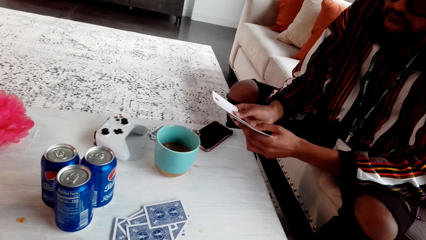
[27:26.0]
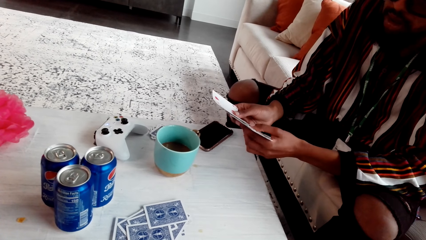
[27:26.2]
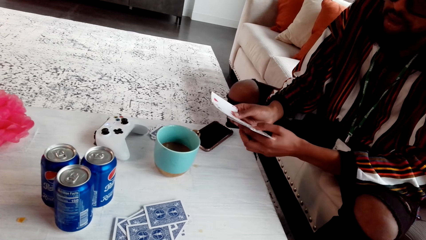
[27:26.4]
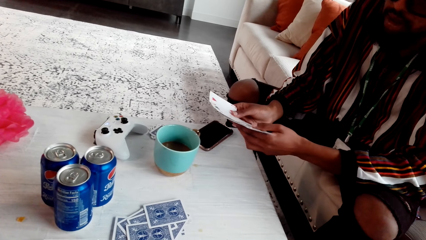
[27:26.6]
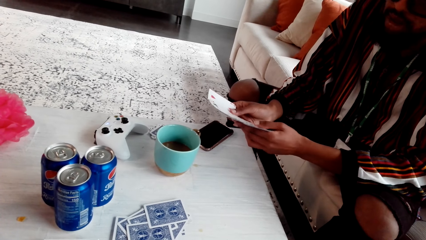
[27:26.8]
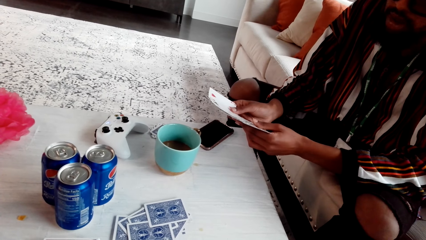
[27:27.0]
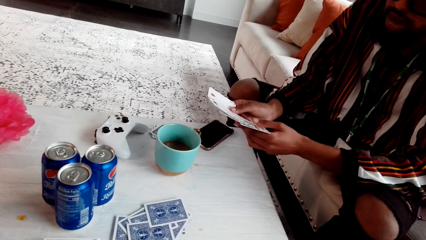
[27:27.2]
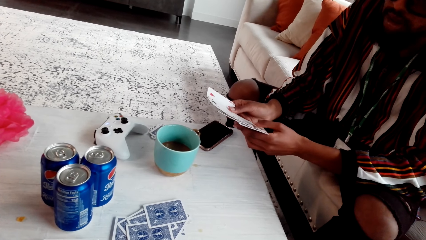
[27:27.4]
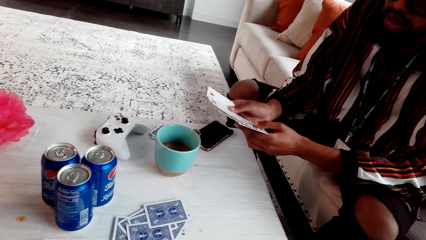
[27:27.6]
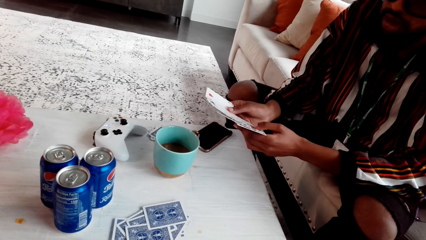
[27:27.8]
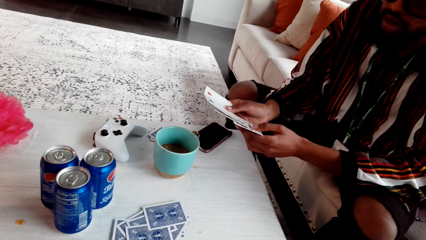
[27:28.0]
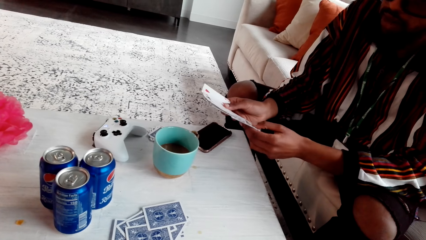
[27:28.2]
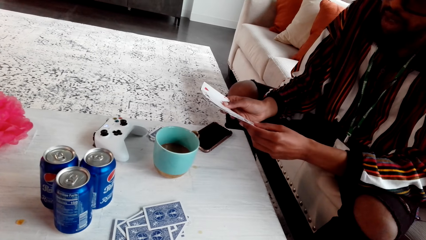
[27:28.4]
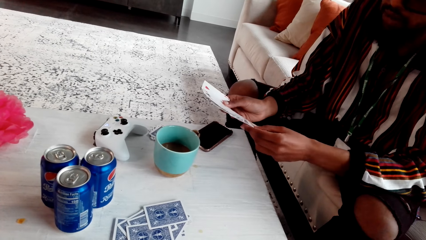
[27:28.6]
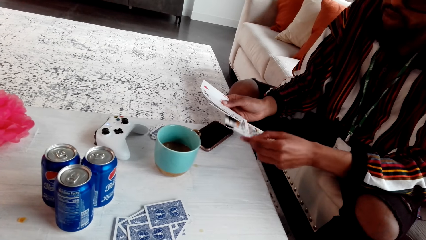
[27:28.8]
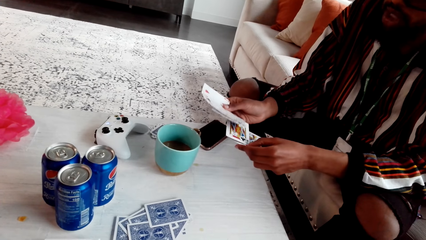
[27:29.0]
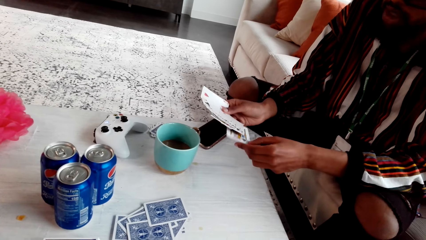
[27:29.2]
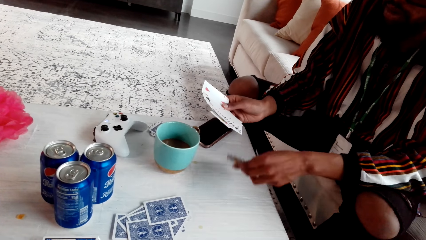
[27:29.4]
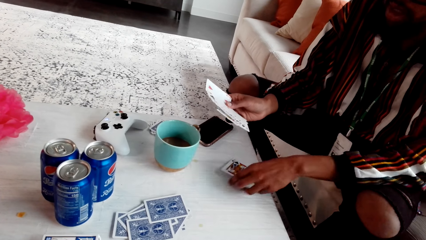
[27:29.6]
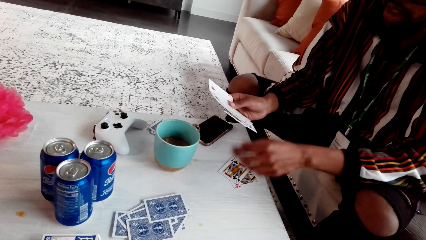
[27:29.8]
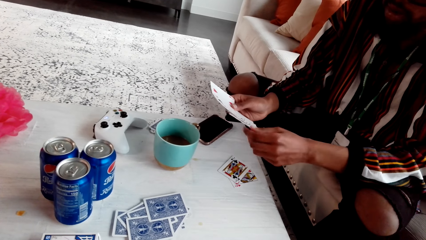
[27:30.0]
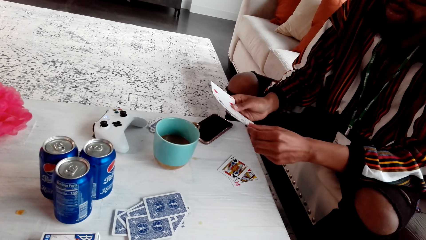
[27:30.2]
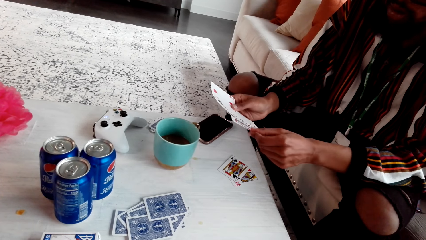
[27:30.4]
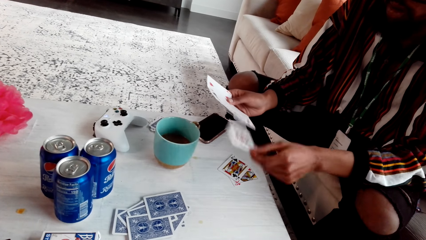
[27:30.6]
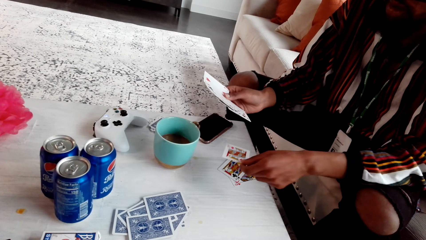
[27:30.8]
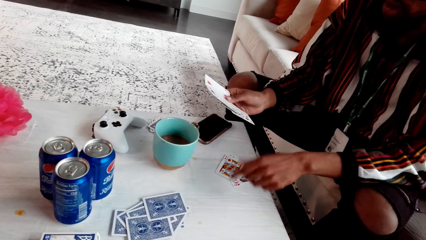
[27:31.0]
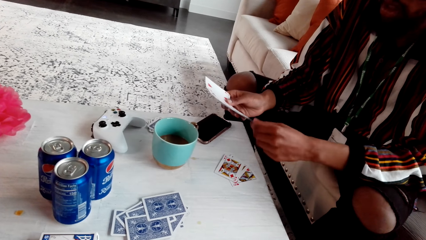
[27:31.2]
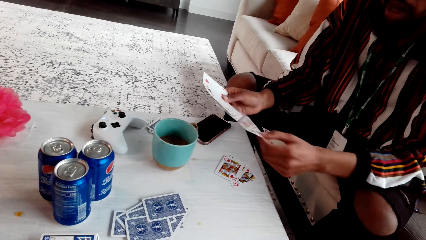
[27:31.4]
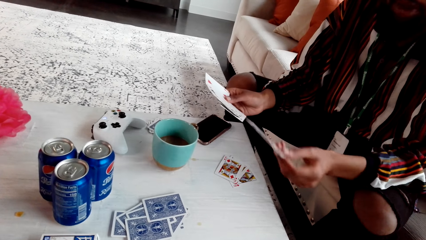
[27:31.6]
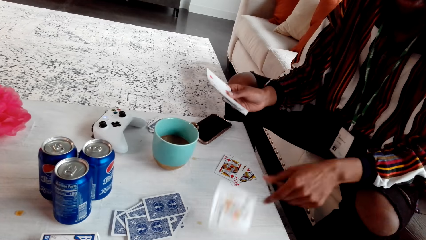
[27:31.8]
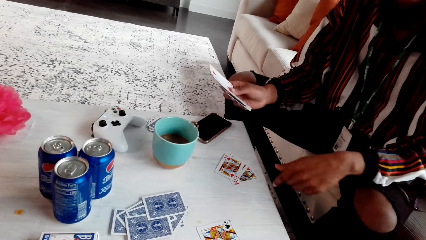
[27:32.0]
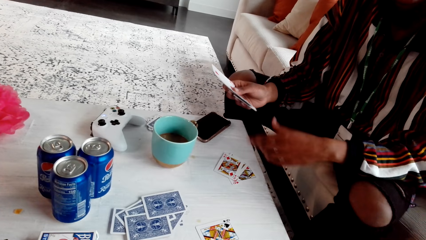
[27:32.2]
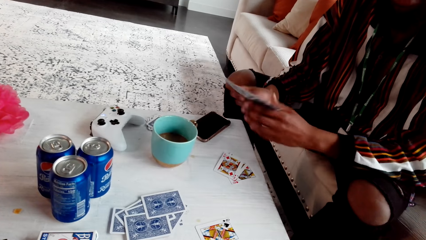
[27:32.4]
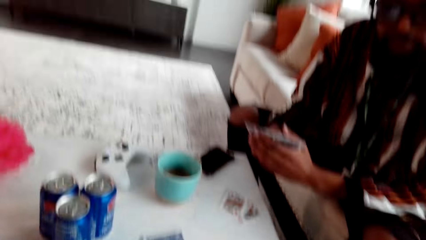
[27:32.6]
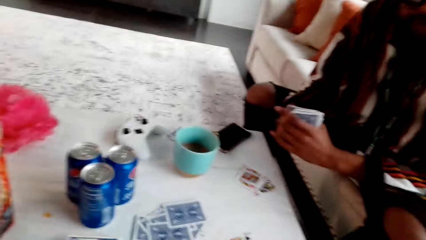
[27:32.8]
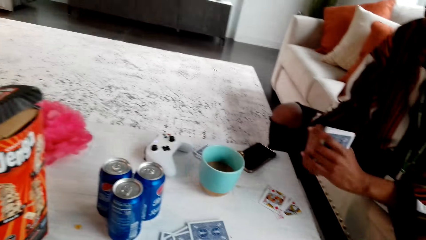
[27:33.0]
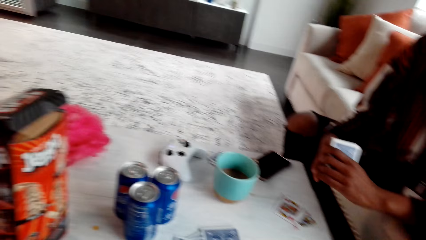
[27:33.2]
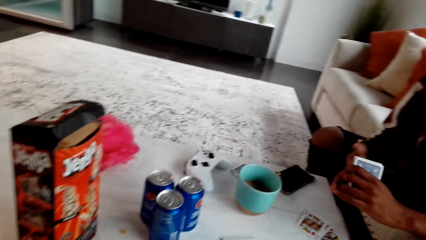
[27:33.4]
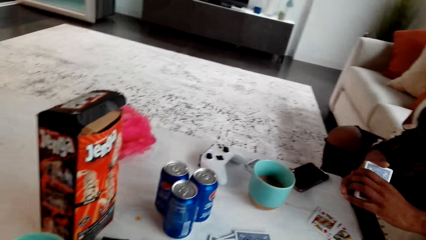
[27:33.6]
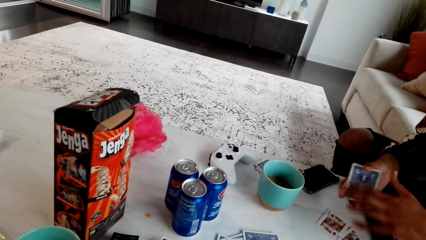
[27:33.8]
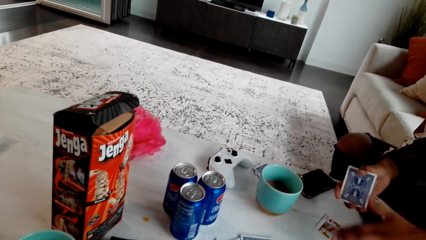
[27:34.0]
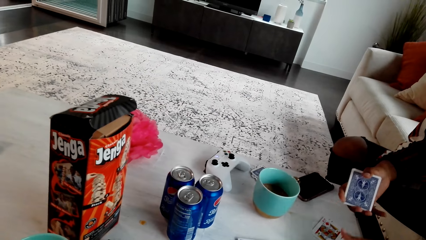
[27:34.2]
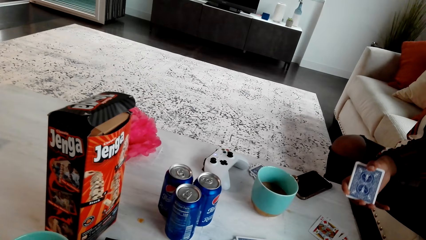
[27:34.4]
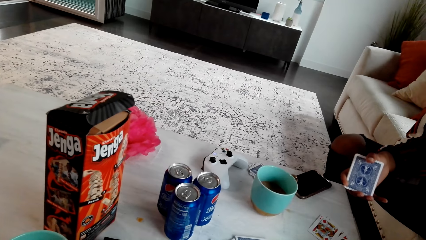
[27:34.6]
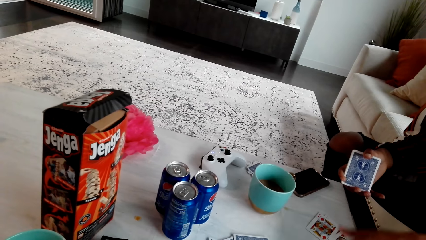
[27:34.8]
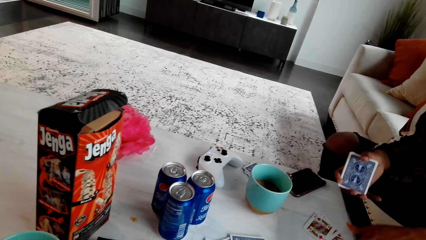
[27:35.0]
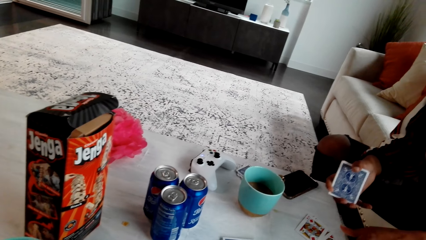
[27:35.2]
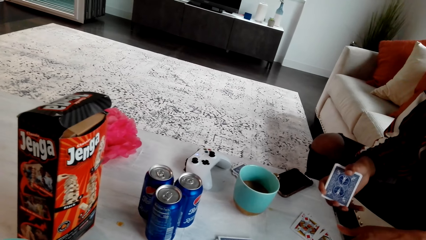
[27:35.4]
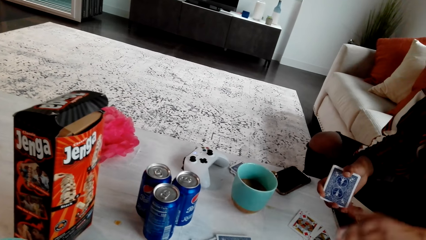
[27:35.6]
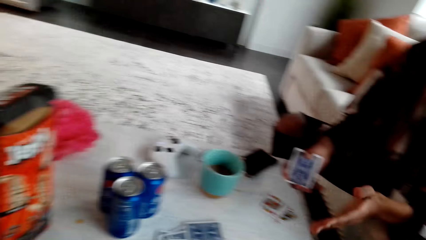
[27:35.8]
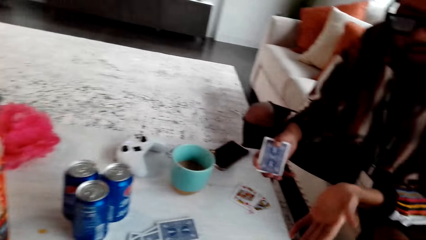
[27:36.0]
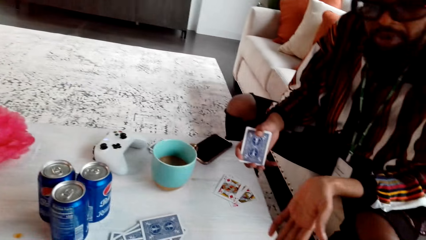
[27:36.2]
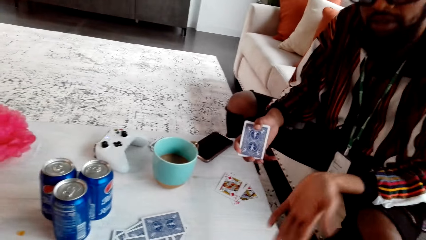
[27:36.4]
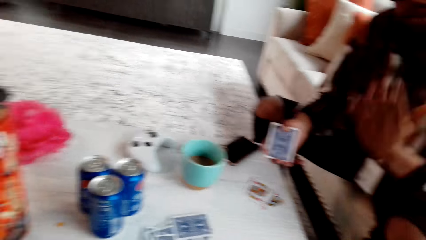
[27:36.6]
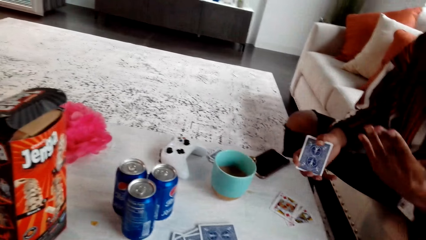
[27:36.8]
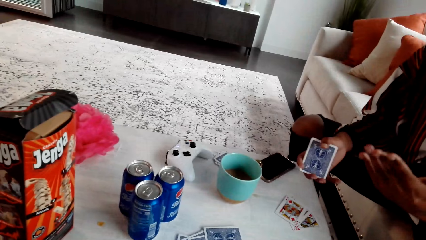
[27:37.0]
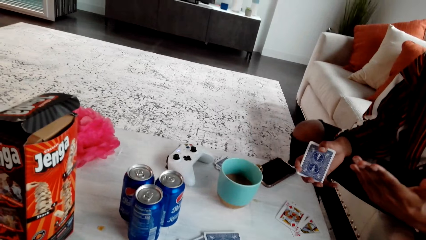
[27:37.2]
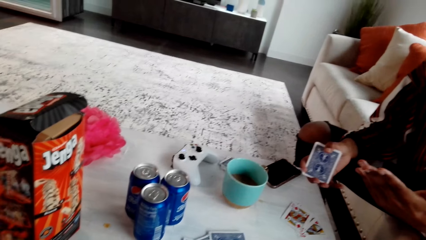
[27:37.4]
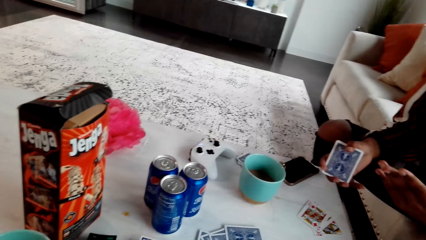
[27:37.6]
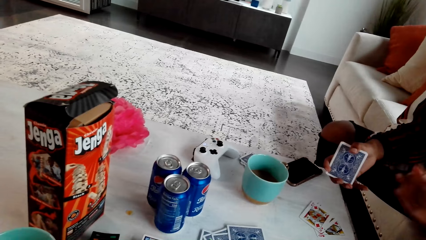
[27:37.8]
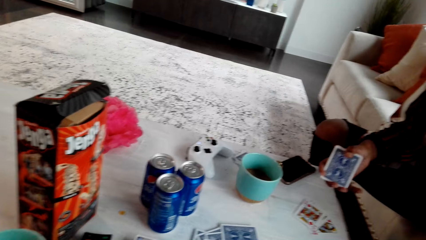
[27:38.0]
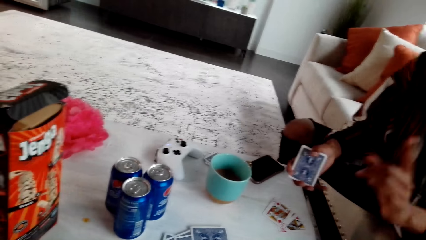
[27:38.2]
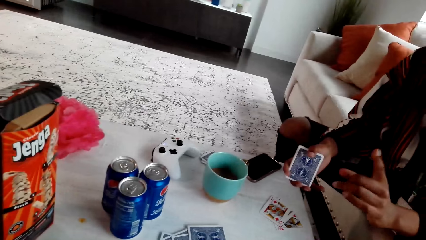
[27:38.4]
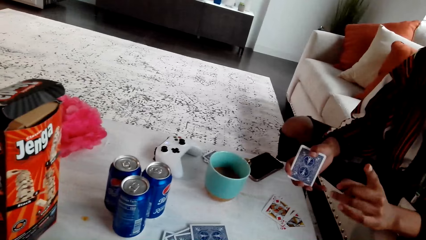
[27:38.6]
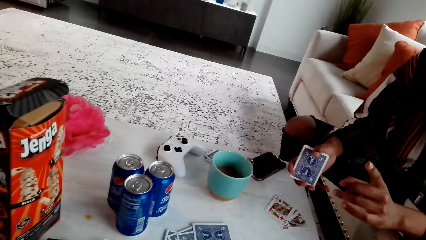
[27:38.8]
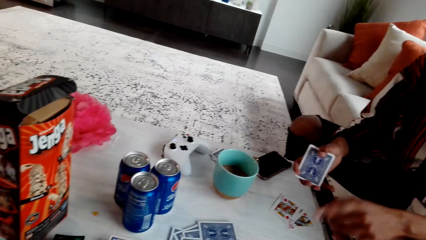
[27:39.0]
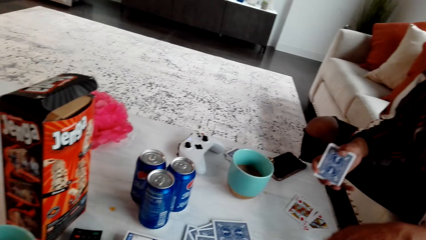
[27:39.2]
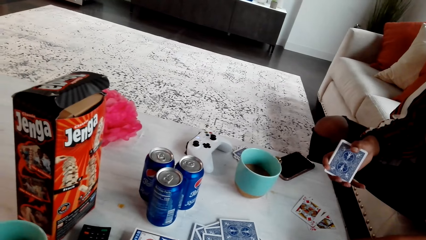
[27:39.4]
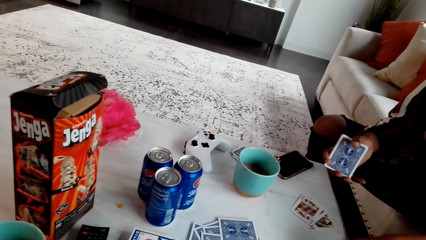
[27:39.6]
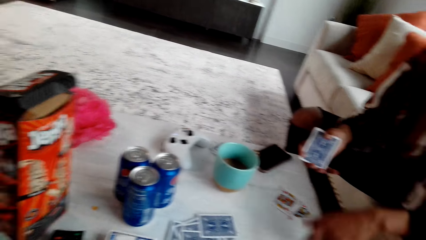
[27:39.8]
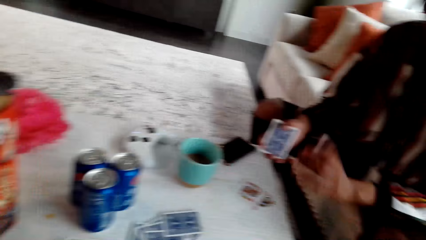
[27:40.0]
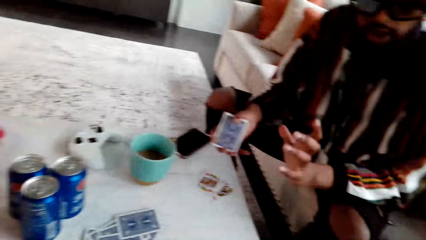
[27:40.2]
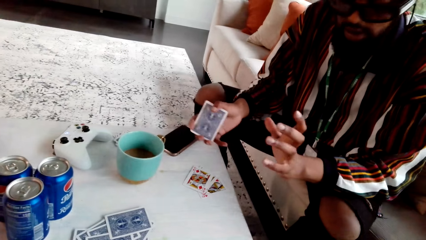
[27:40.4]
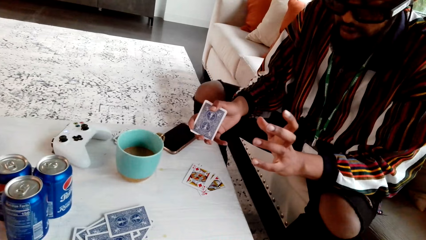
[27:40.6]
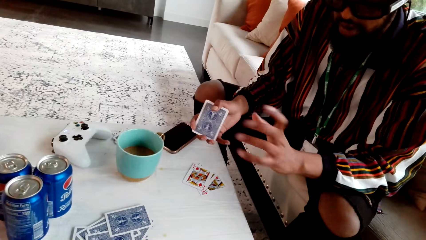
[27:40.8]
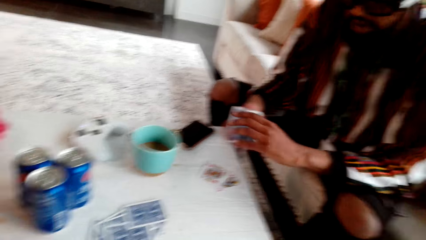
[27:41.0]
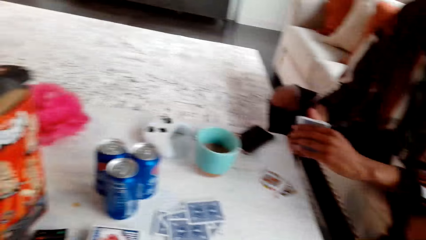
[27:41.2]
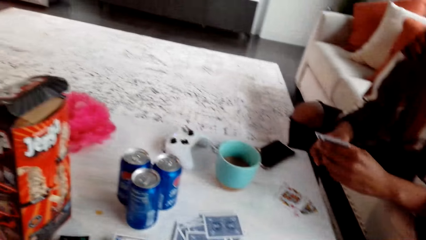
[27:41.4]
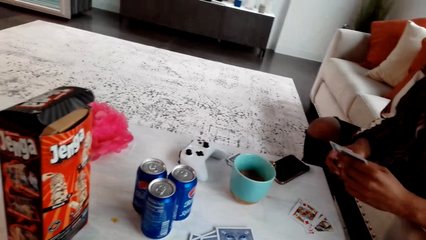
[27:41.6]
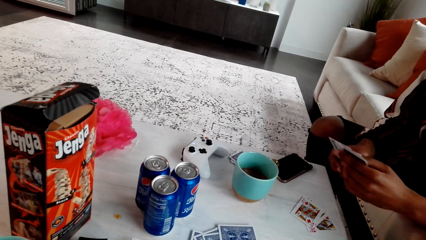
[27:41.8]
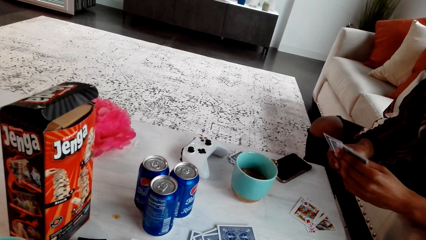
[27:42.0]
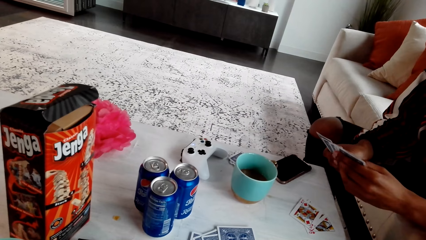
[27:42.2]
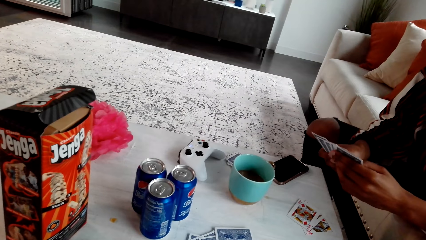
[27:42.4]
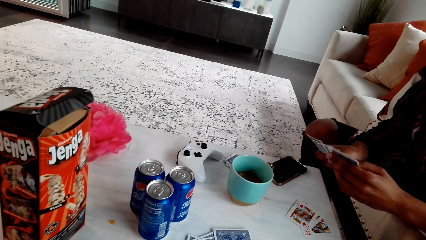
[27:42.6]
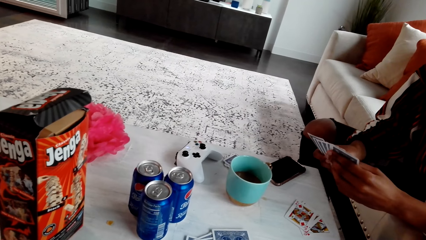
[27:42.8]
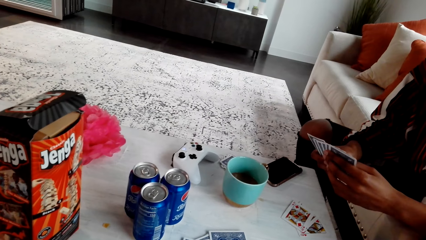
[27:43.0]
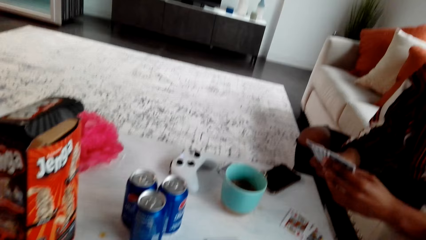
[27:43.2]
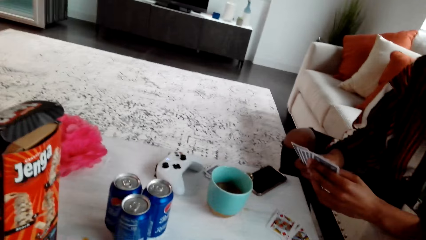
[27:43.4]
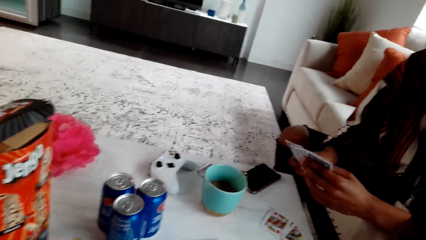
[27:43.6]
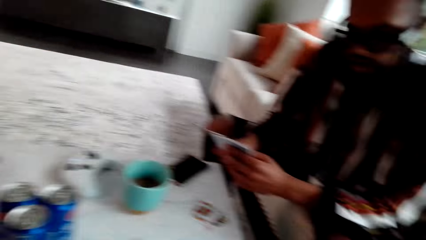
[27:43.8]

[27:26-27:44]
A man puts cards on the table. The camera wearer looks around. The man points. The man speaks to the camera wearer.
